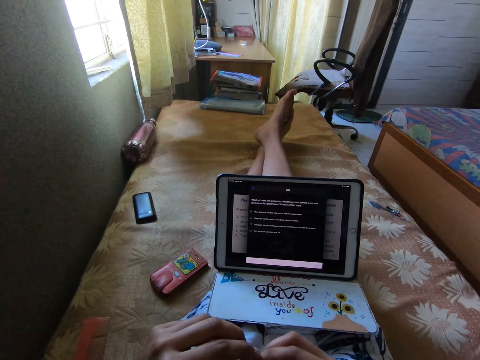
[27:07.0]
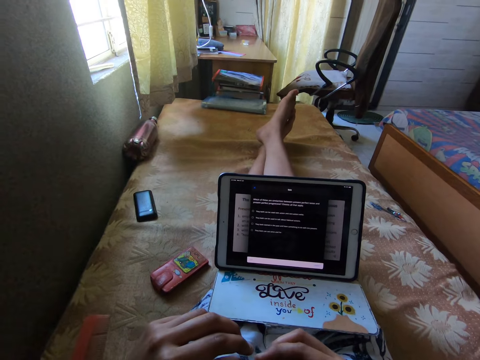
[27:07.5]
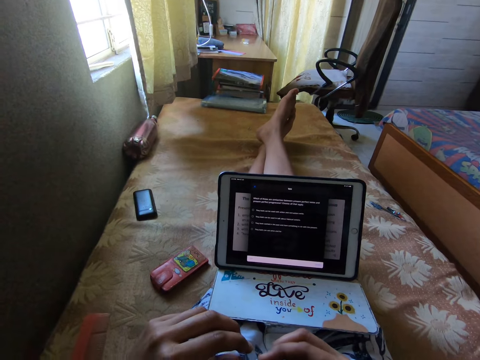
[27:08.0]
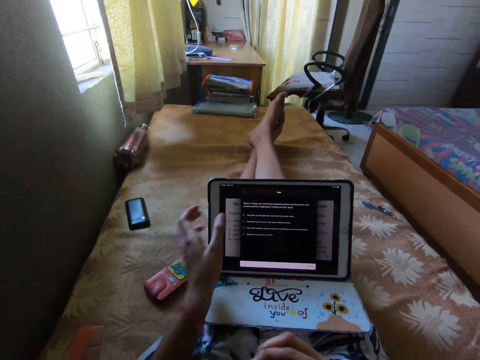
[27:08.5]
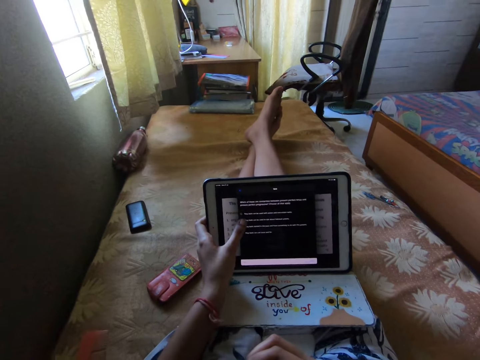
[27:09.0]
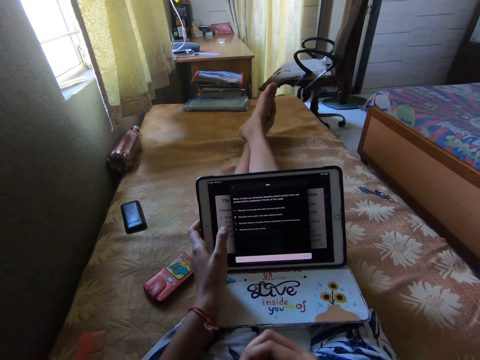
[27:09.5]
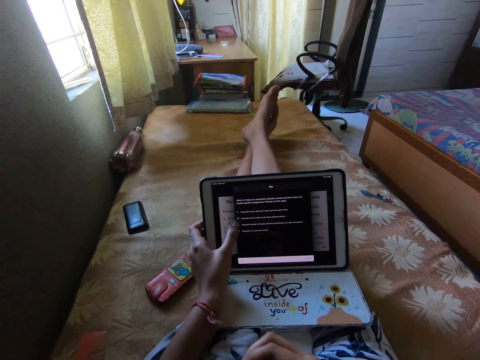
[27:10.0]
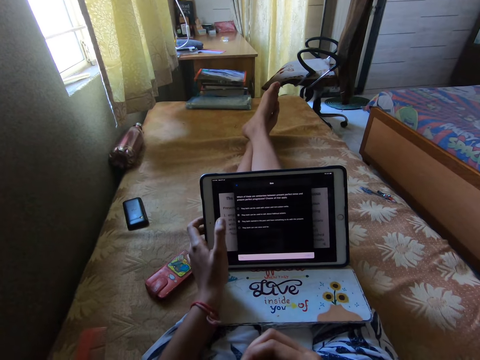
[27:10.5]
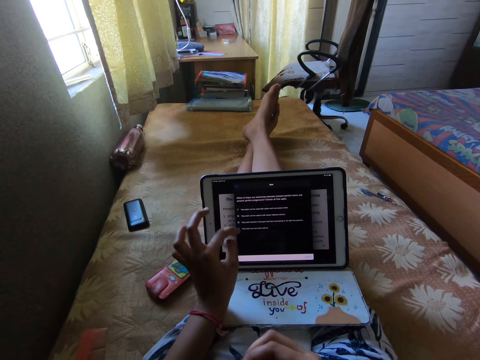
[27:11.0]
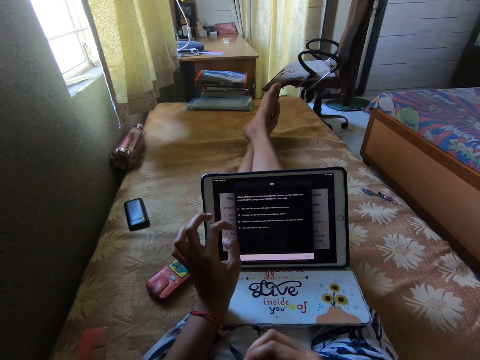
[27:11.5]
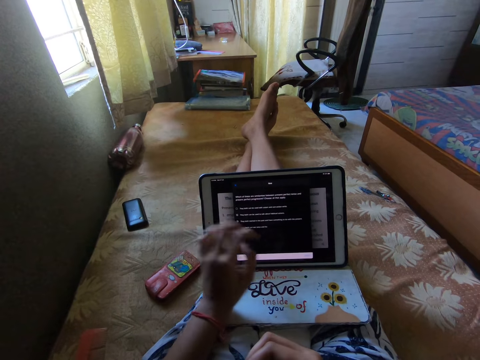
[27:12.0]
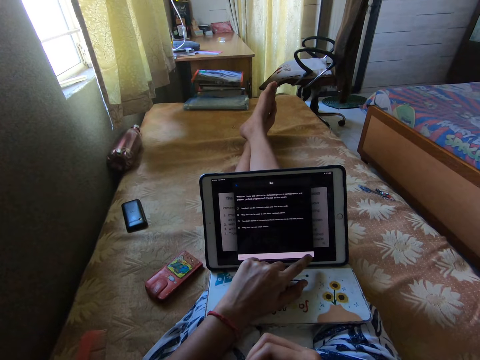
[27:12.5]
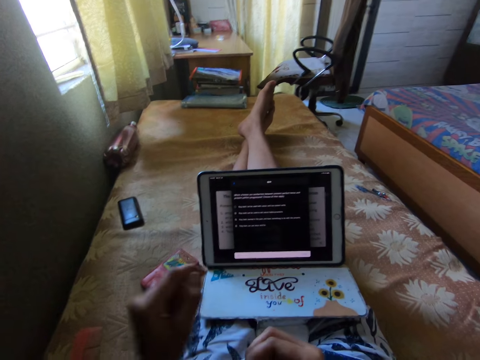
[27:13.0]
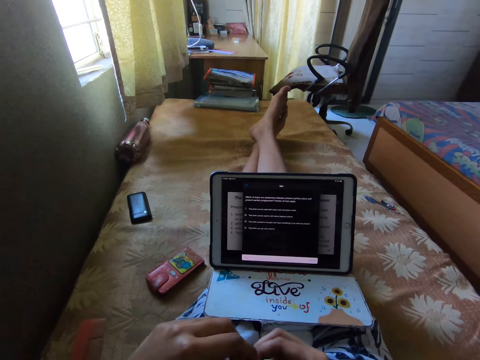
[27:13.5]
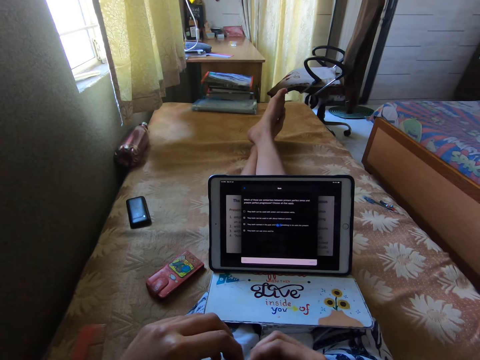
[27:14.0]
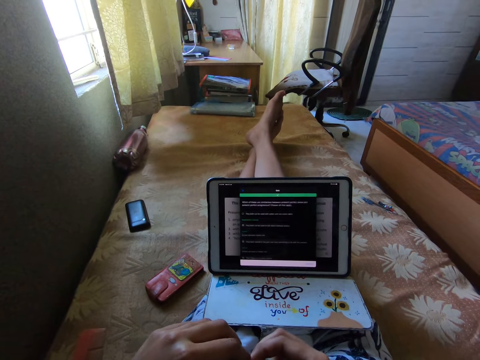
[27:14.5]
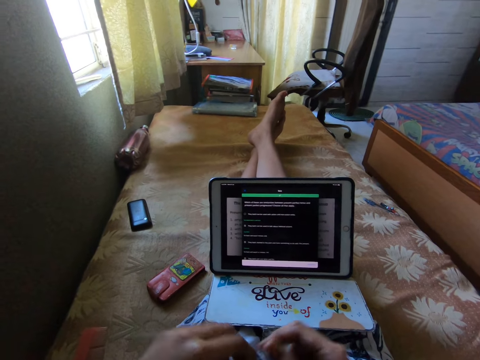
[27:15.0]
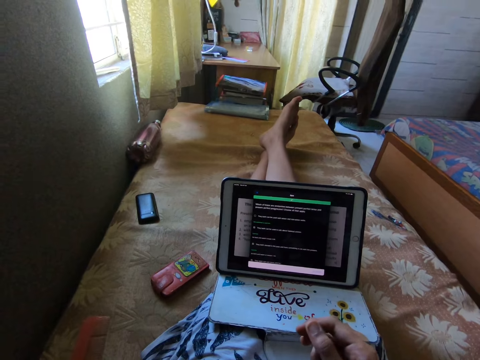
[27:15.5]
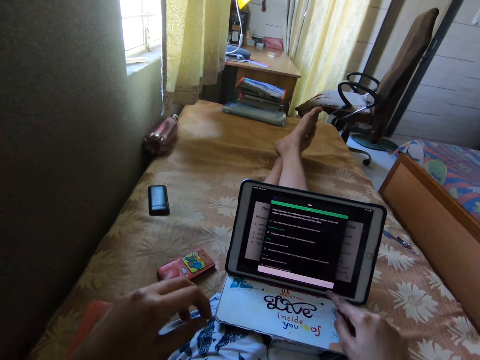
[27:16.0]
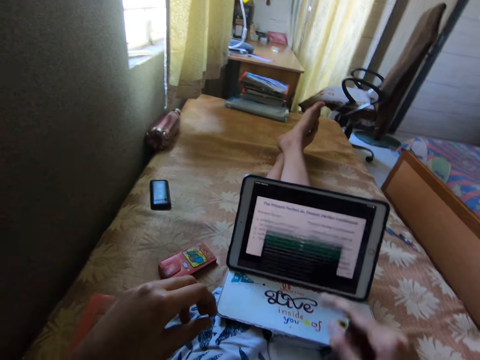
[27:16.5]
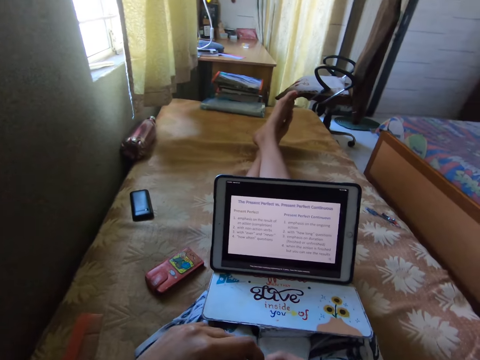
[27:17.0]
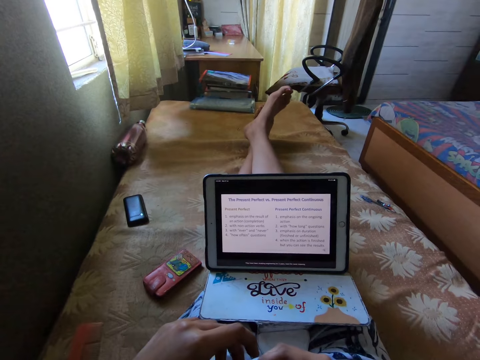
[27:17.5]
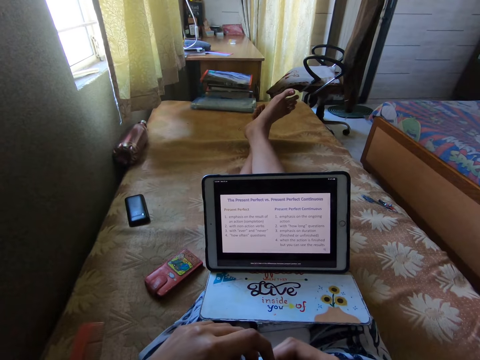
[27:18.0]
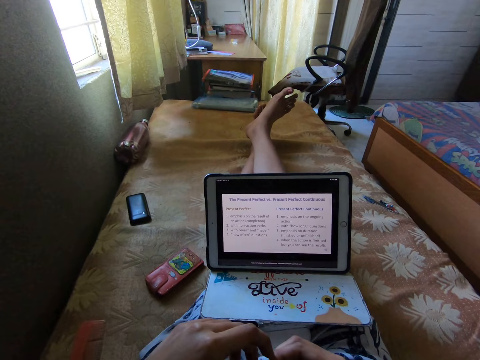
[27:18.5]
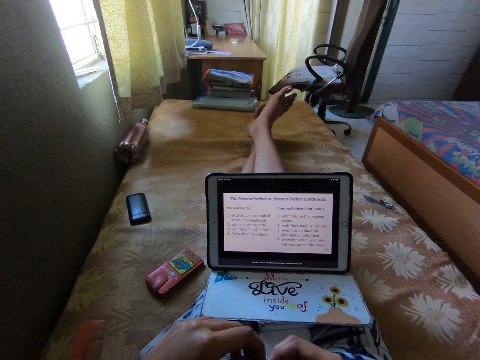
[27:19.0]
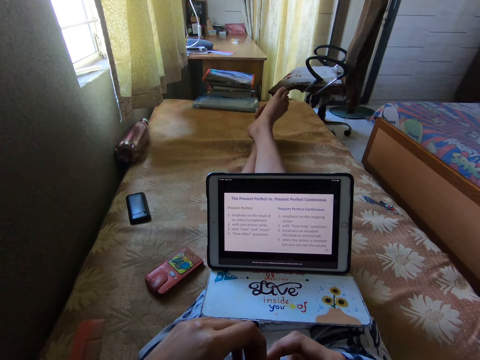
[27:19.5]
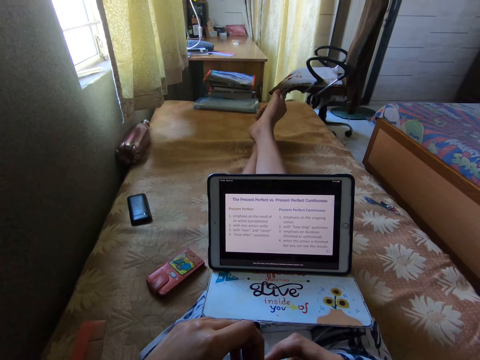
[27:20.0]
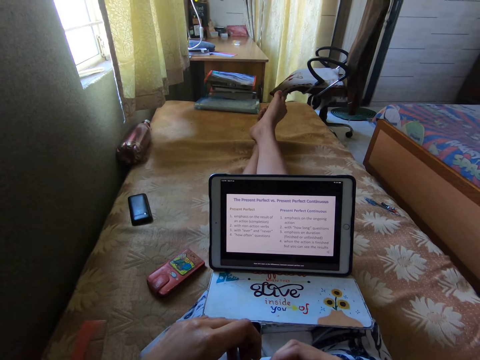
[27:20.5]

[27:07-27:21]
The camera wearer holds the tablet and moves the left hand forward. They tap on the screen. They scroll the tablet. They touch the nail with both hands and lift the hand back. They scroll the tablet and move the right hand forward. They tap on the screen. They touch the nail with both hands and move the hand back. They move the toes.

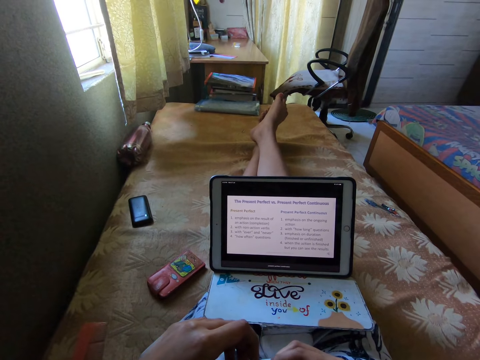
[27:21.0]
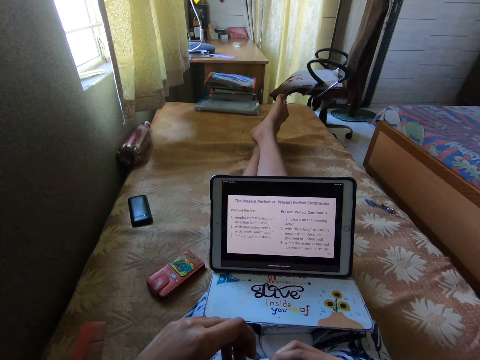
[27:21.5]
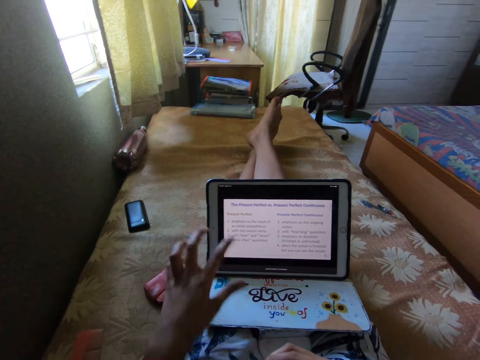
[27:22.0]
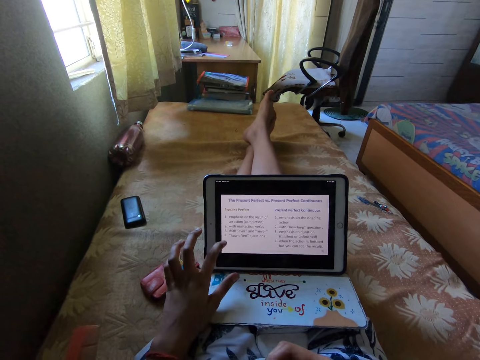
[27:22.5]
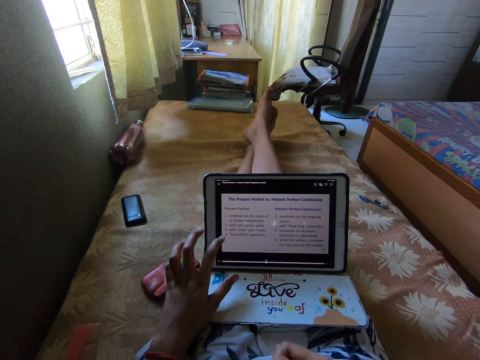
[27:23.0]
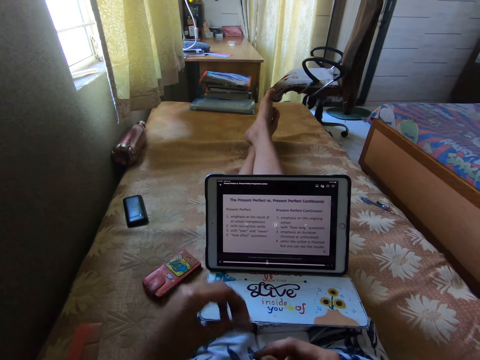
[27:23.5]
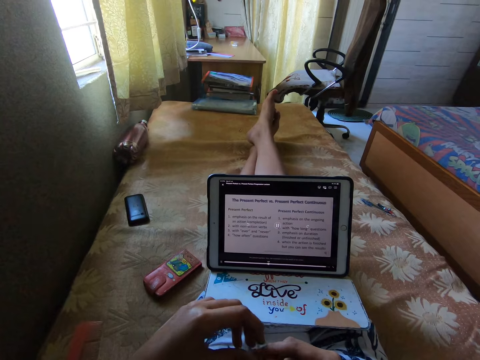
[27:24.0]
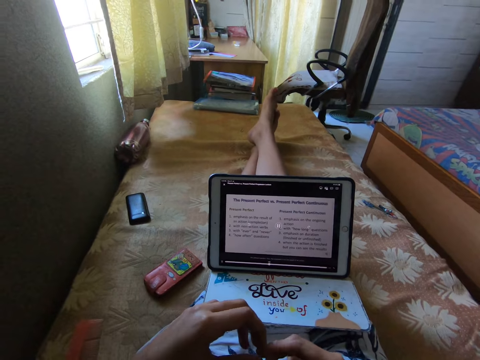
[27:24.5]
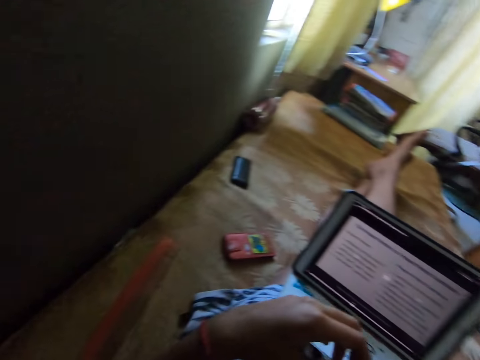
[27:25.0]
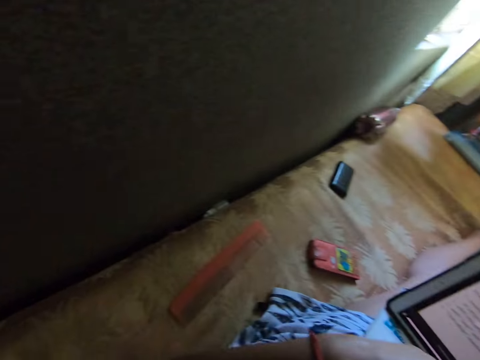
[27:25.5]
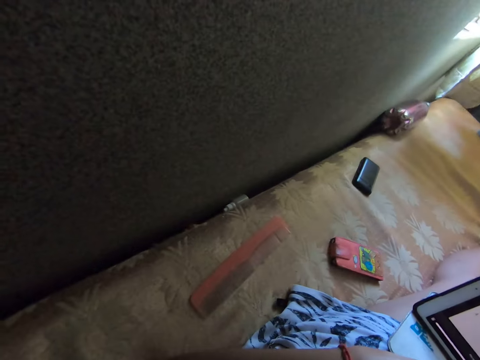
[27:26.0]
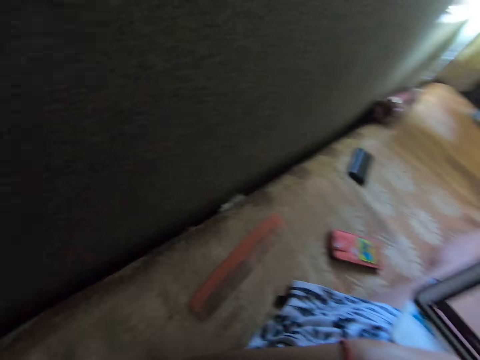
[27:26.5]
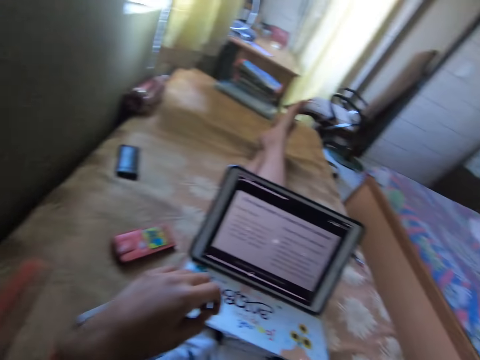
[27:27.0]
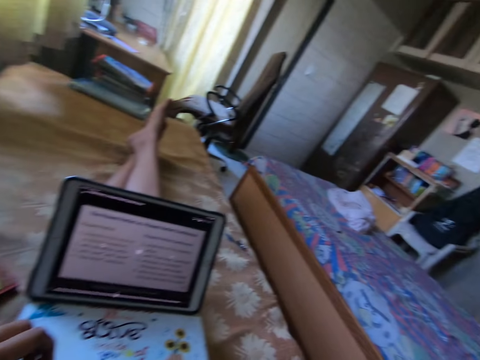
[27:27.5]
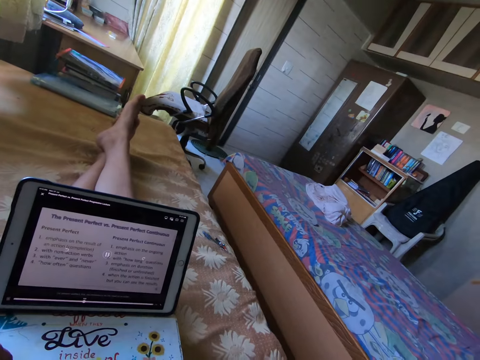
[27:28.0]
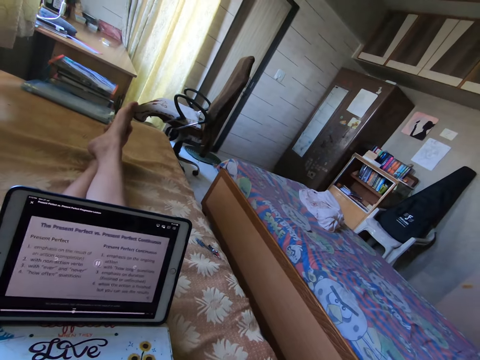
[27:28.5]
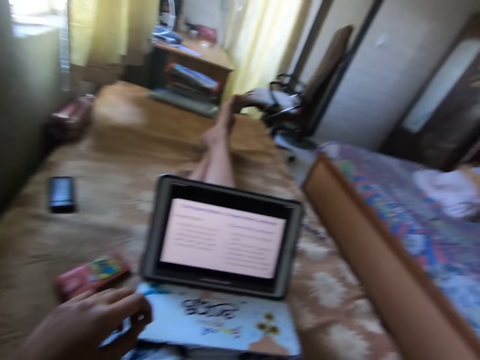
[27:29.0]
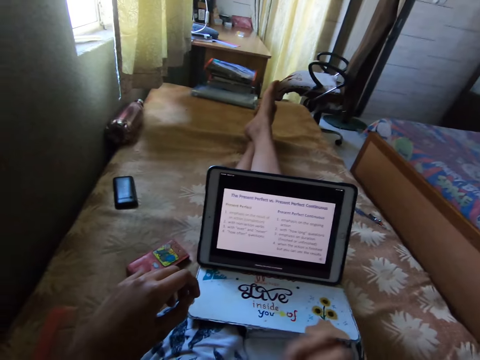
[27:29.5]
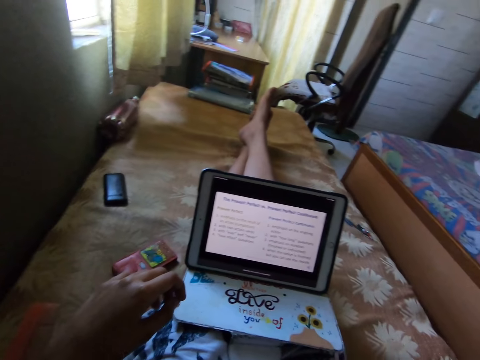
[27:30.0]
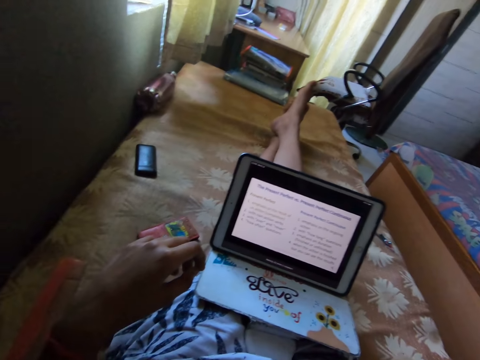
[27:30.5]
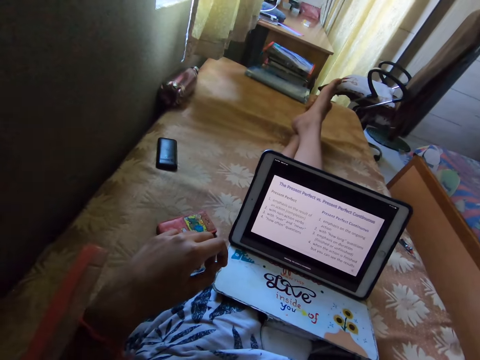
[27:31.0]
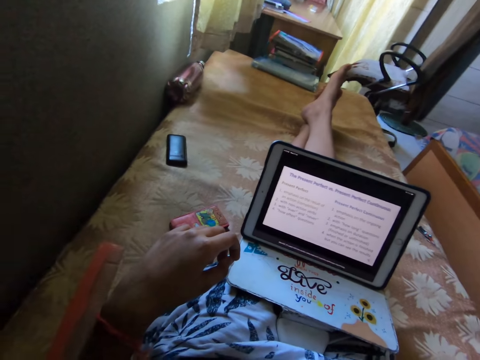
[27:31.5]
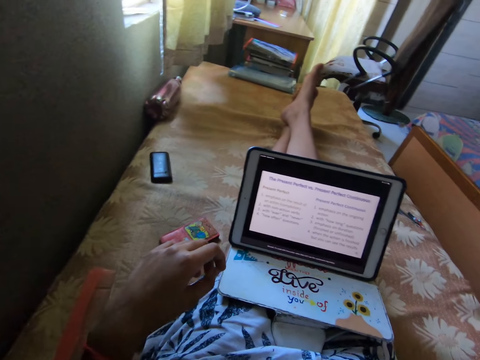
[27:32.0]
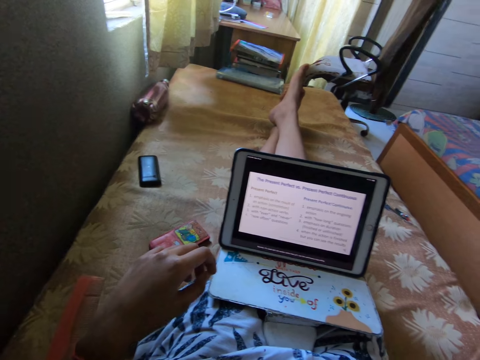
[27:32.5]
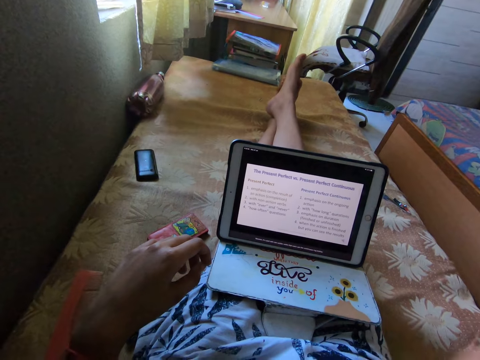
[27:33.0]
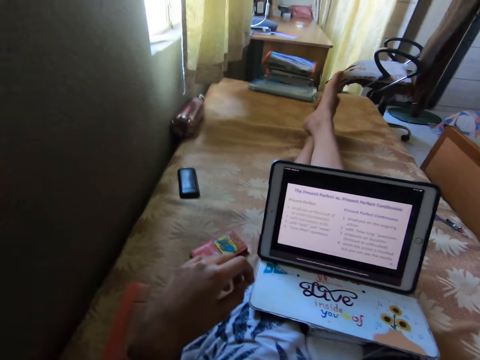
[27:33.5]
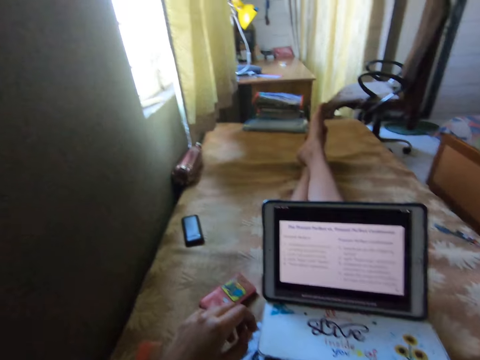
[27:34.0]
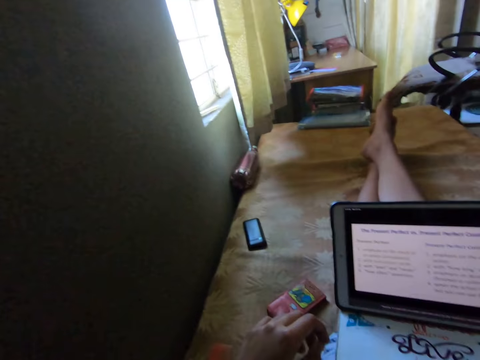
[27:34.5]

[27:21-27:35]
The camera wearer scrolls the tablet and moves their left hand forward. They tap on the screen. They touch the nail with both hands and move their hands back. They watch something on the laptop. They turn. They look around. They watch something on the laptop. They move their right hand.
